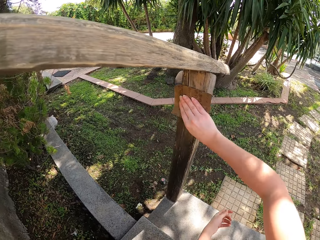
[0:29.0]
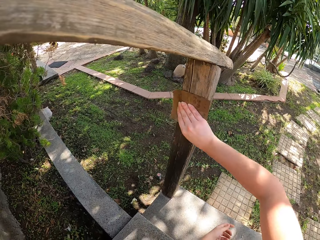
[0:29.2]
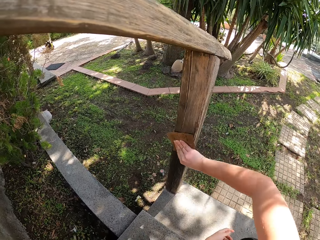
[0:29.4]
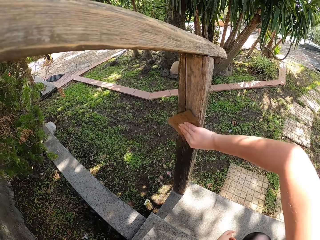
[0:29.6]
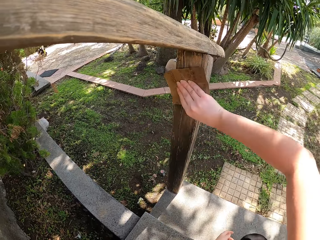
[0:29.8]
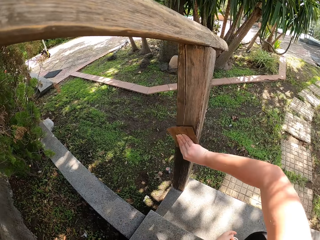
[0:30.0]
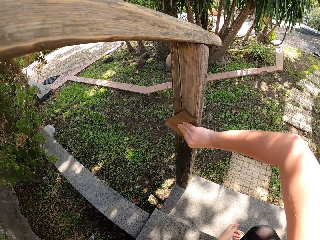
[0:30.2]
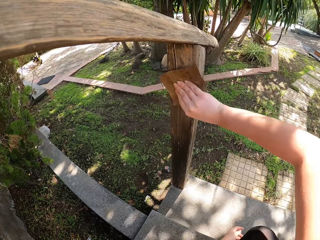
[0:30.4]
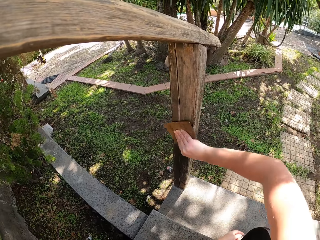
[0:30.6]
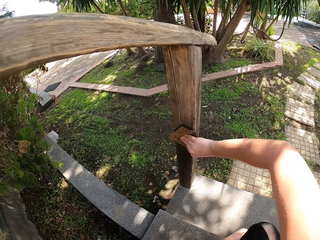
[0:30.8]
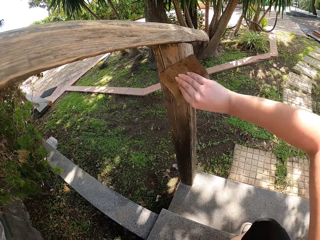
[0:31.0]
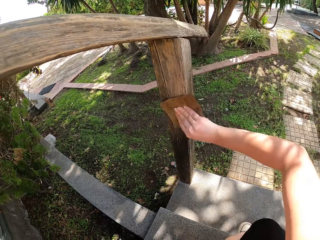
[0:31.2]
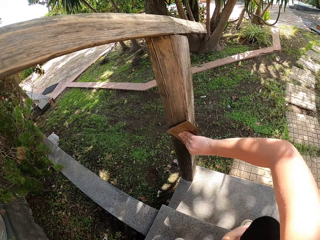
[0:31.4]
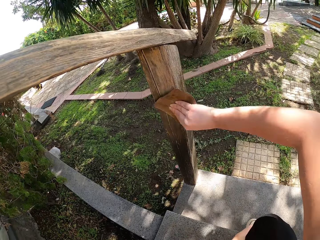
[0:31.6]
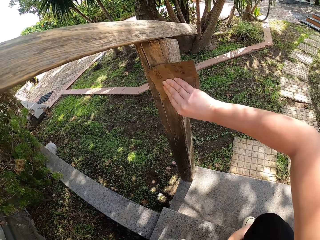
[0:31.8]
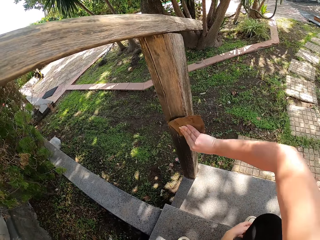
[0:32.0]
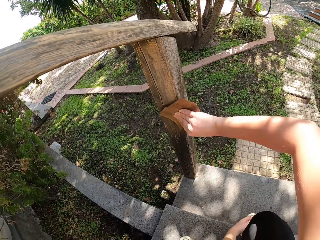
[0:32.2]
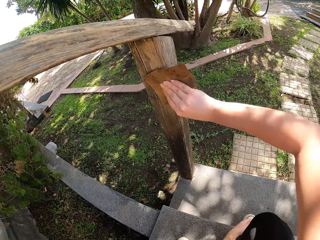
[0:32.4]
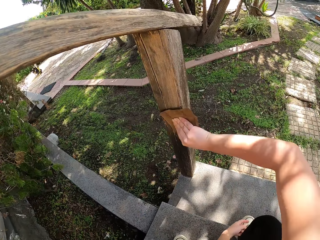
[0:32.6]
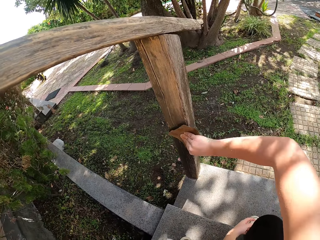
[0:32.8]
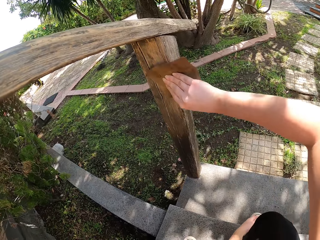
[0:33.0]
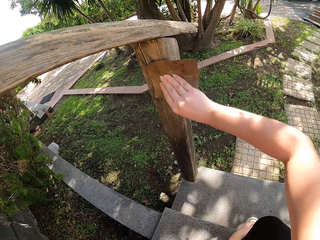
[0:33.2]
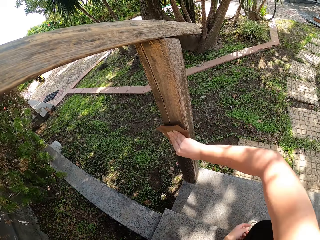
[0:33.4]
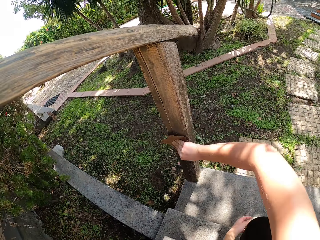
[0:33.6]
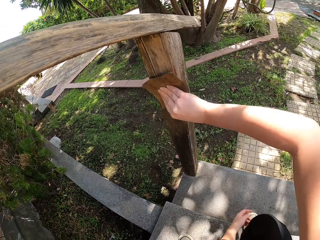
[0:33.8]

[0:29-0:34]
The camera wearer takes the sandpaper with her right hand.

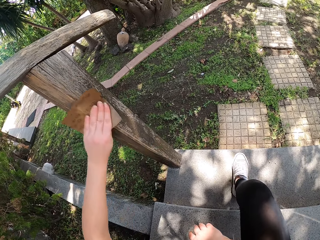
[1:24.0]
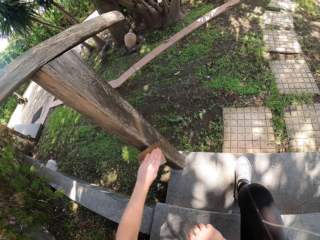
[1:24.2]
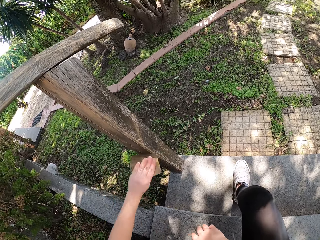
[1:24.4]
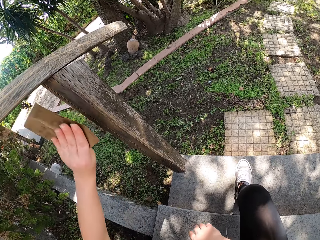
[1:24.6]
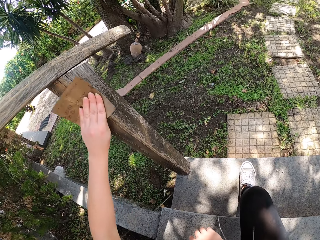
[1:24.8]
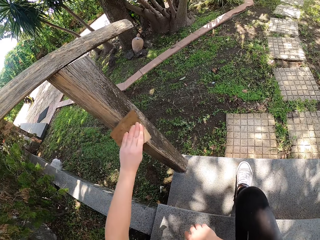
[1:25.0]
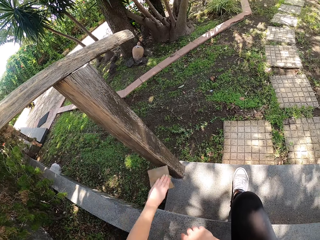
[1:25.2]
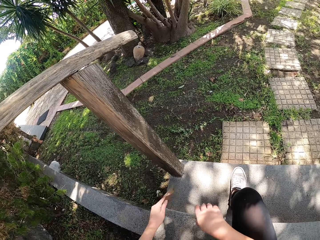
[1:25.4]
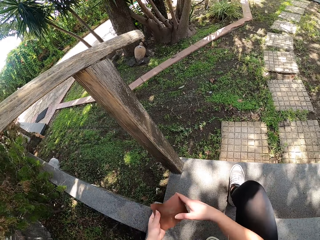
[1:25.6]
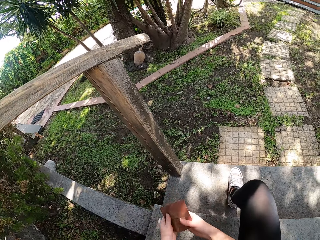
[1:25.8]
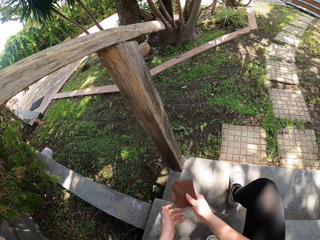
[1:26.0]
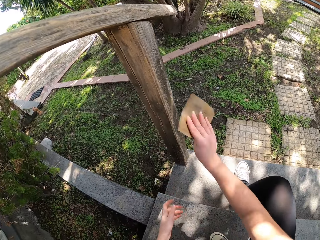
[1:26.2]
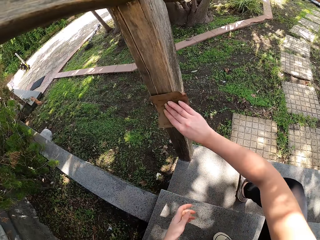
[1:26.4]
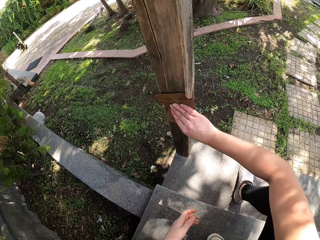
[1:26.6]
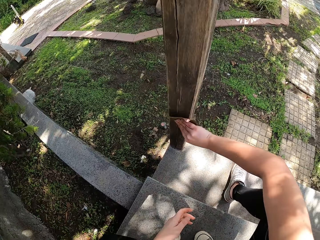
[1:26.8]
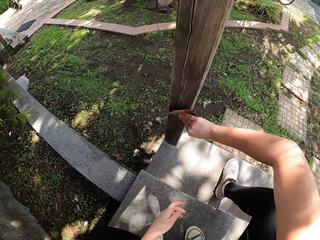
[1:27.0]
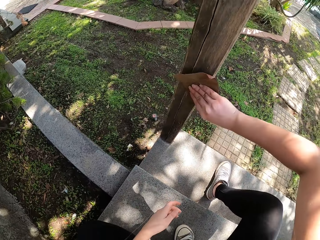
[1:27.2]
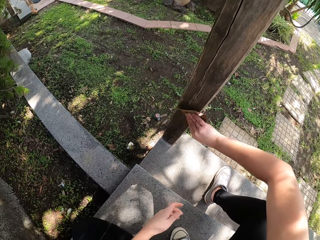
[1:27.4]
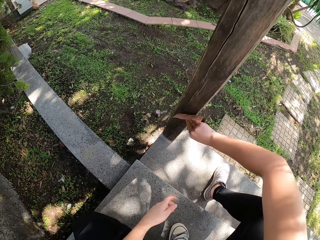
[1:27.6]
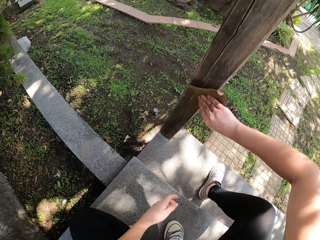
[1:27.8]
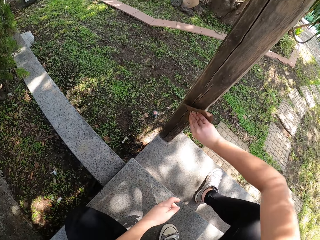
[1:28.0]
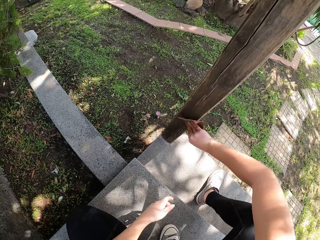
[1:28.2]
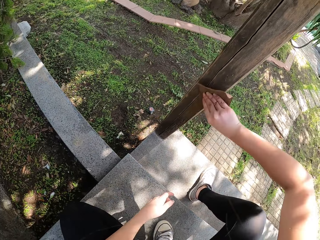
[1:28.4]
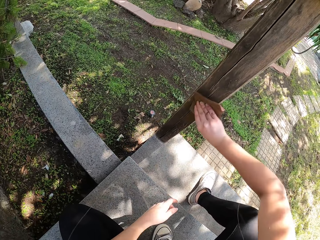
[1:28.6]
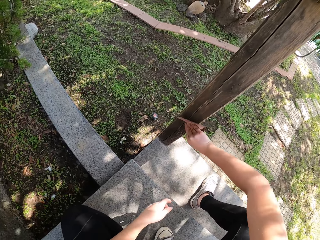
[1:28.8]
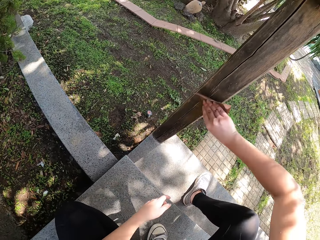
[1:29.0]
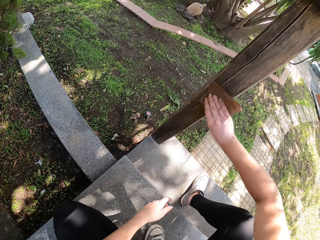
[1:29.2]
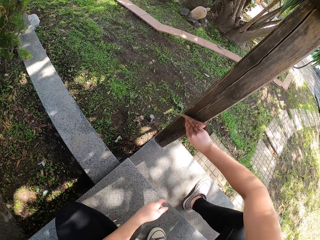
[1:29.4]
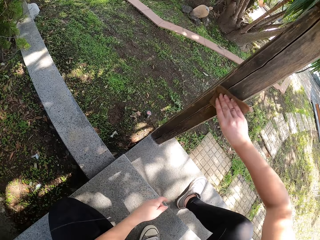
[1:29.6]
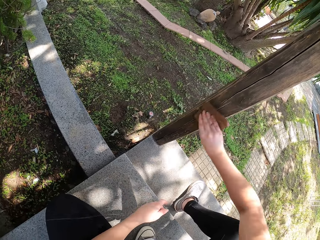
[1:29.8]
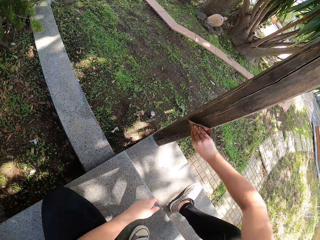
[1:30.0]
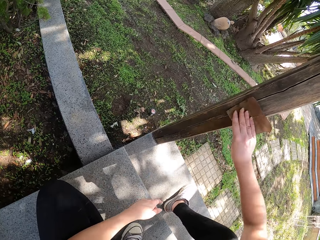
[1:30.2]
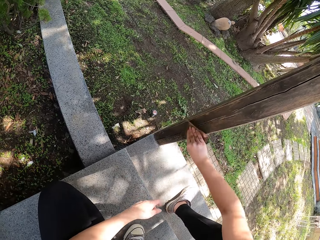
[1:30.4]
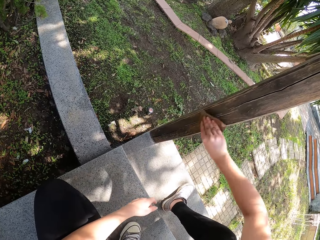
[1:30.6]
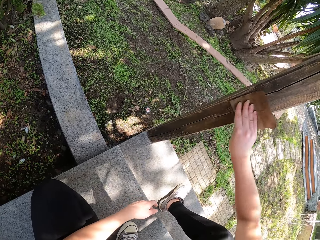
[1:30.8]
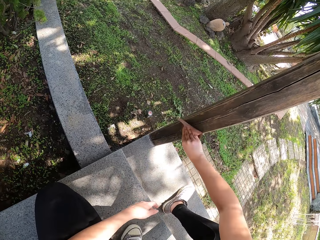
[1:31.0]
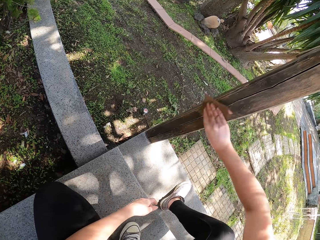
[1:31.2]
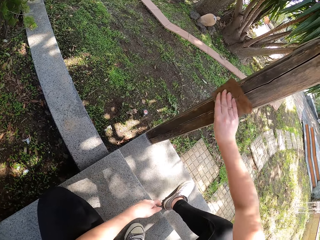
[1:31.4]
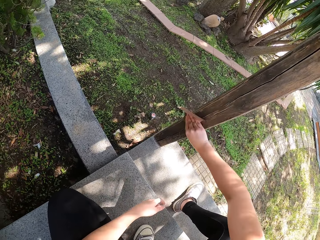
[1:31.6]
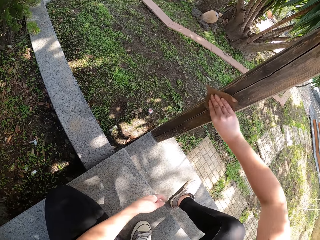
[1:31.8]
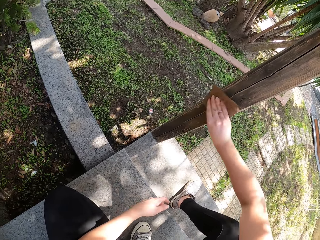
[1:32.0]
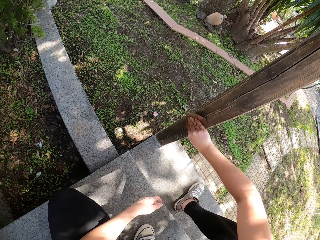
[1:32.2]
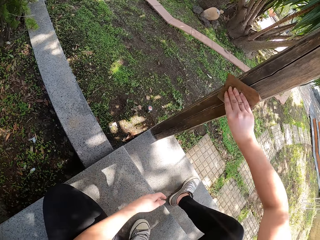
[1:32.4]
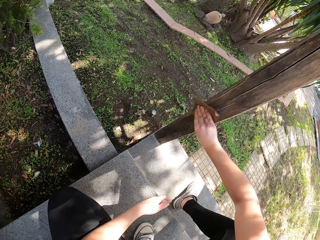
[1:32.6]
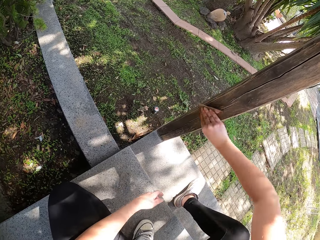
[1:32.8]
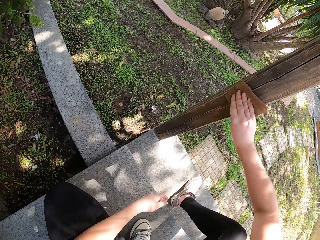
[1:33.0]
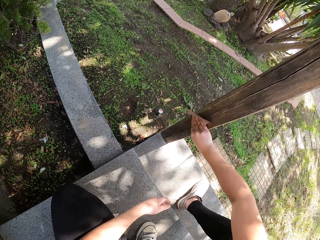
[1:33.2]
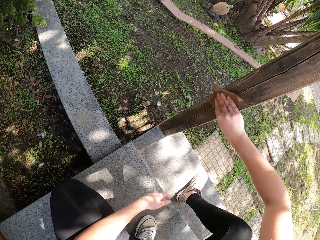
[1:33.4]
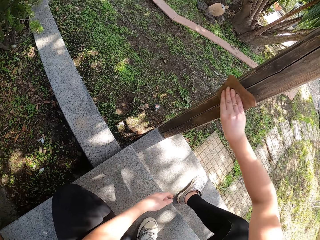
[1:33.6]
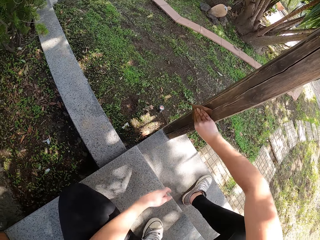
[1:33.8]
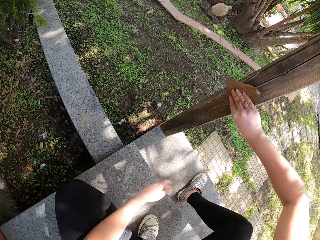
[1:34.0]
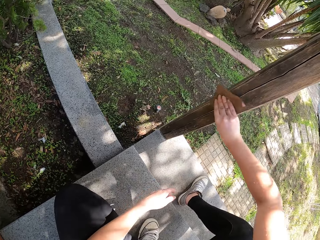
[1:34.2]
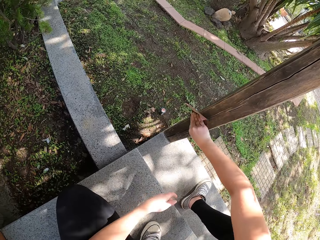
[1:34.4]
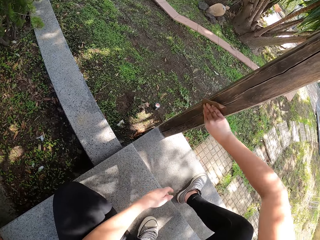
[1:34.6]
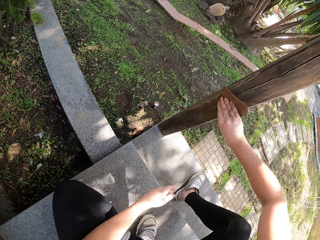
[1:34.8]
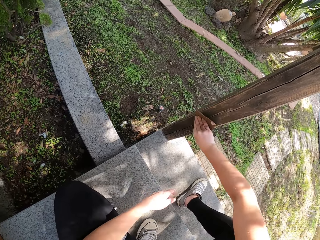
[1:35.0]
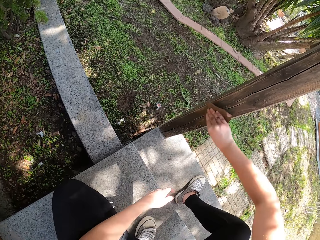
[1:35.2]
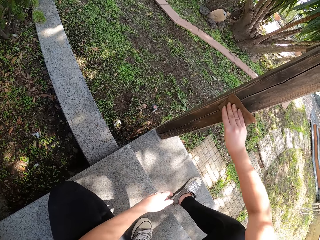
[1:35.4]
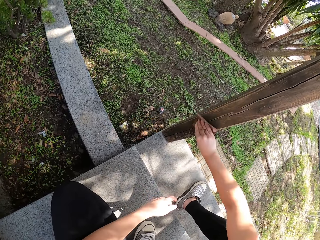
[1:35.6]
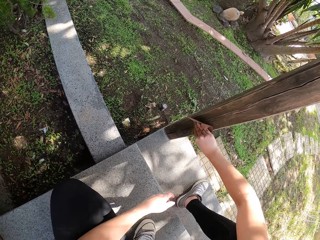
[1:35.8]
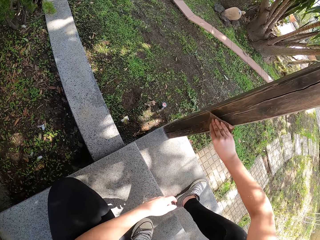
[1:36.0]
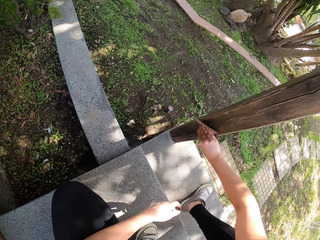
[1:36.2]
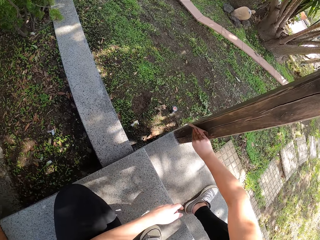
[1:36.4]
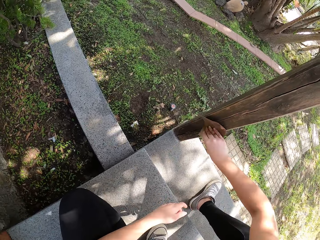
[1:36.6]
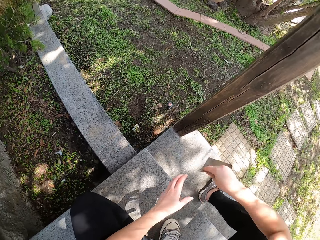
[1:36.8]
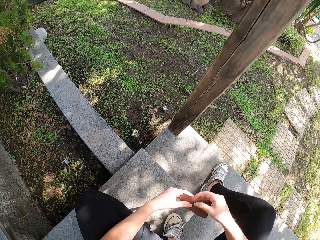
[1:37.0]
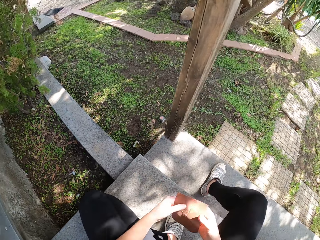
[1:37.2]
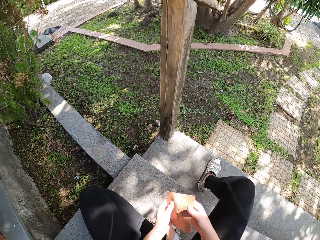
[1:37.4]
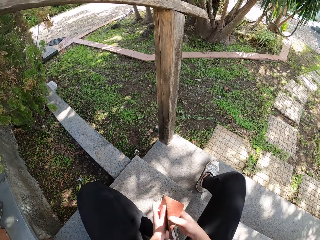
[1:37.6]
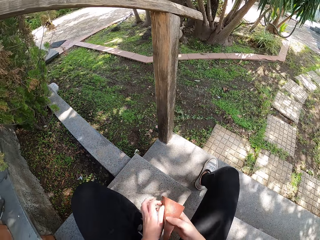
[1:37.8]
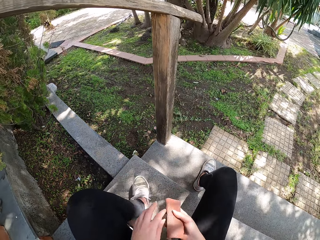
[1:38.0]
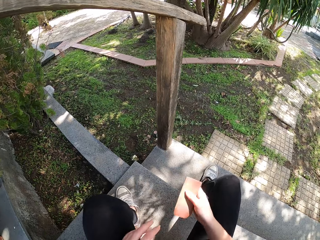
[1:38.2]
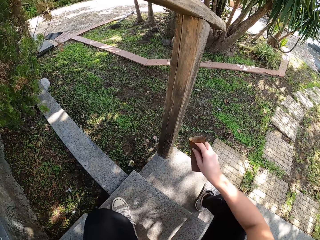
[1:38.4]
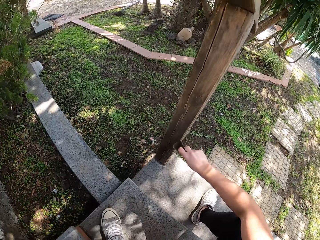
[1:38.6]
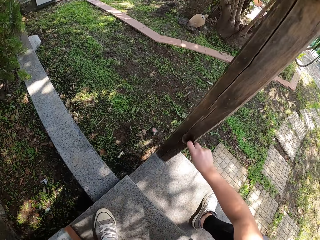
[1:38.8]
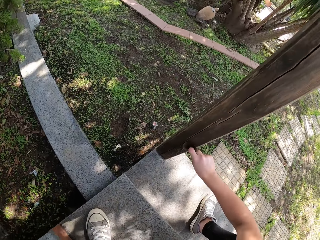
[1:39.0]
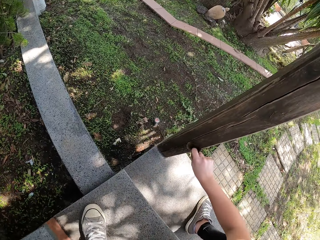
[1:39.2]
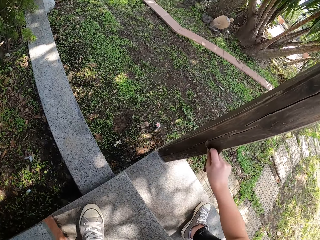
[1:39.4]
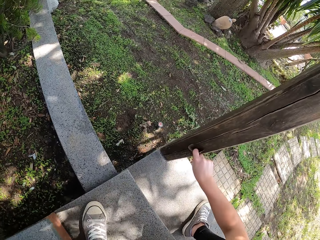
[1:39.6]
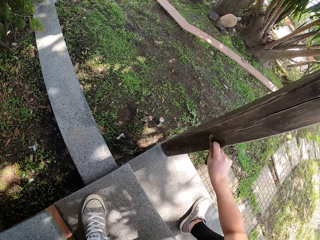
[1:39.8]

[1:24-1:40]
The camera wearer takes the sandpaper with her right hand. She sandpapers the wooden railing. She folds the sandpaper and takes the sandpaper with her left hand. She continues to sandpaper the wooden railing.
